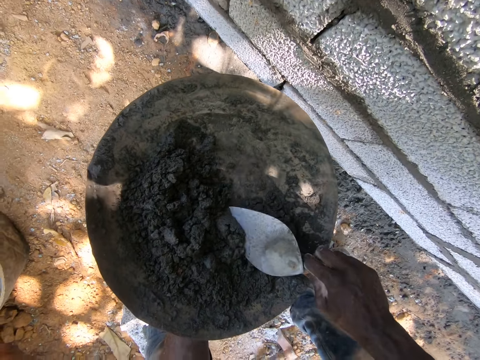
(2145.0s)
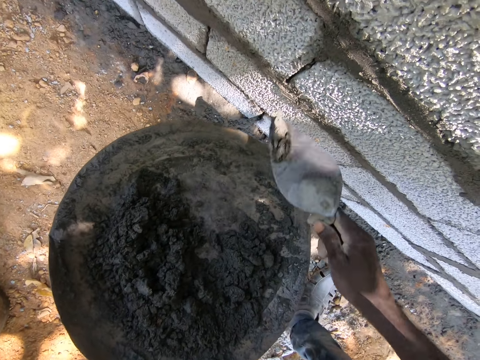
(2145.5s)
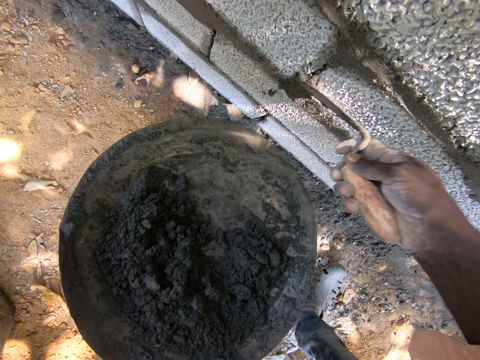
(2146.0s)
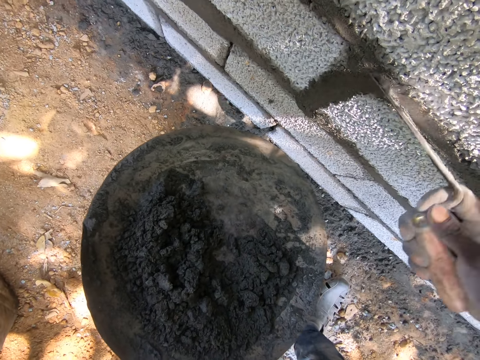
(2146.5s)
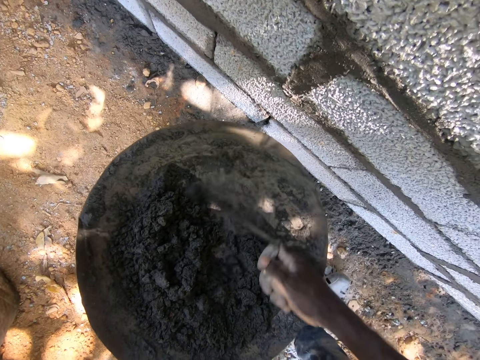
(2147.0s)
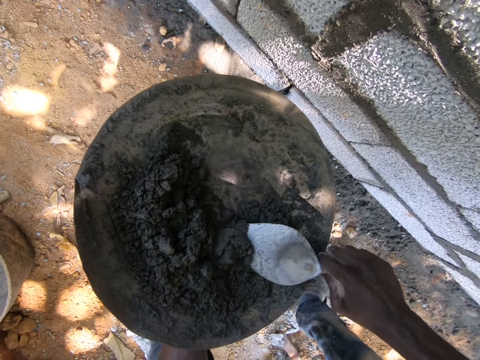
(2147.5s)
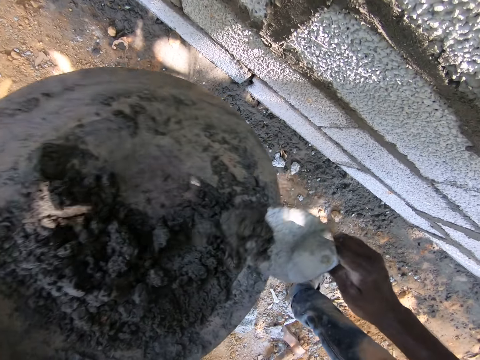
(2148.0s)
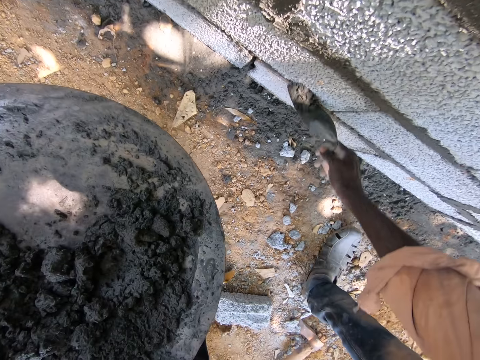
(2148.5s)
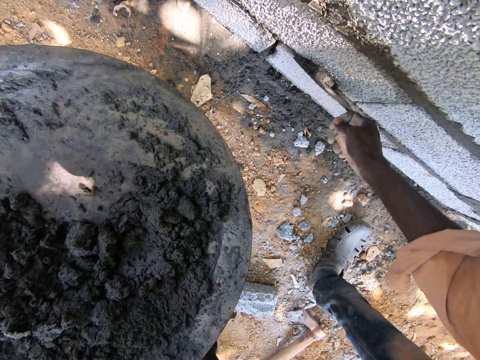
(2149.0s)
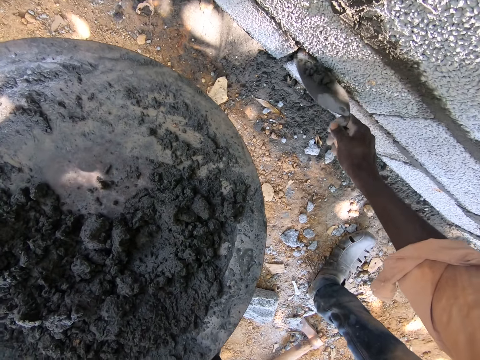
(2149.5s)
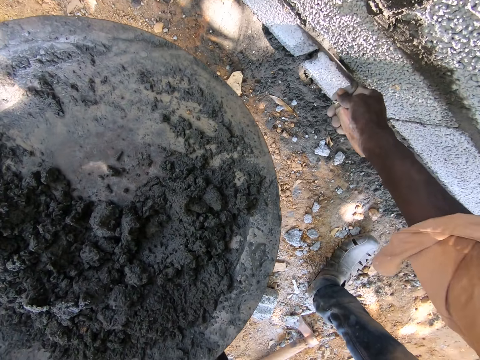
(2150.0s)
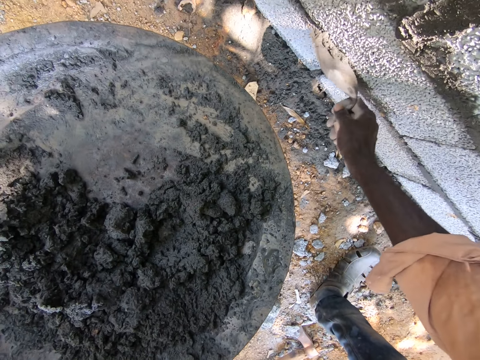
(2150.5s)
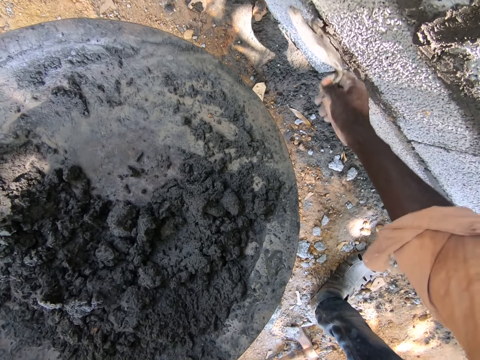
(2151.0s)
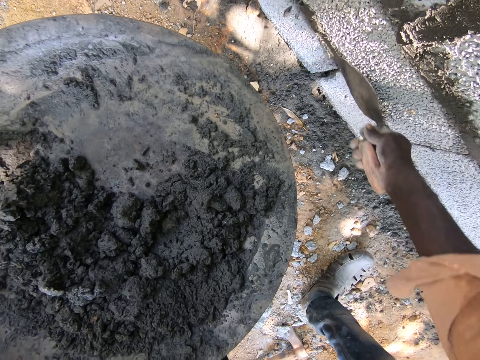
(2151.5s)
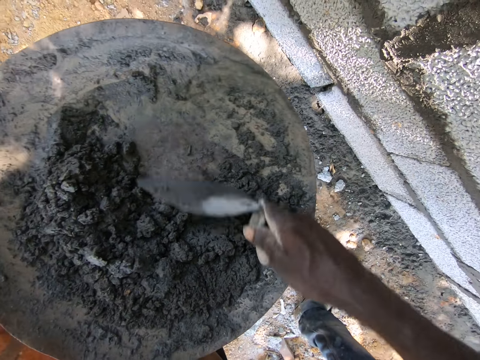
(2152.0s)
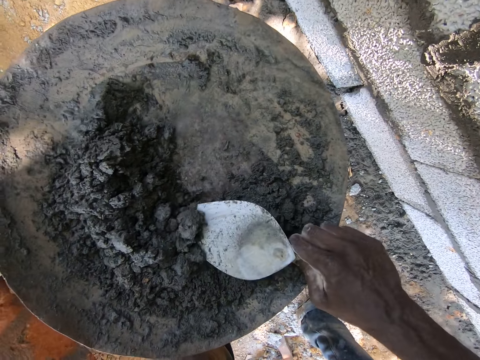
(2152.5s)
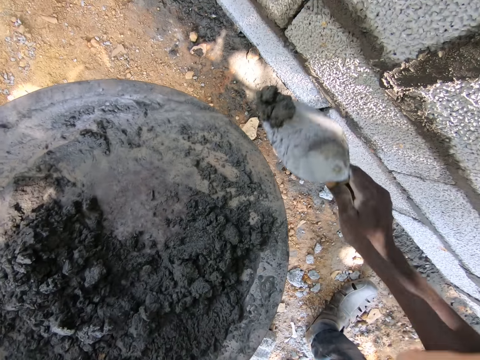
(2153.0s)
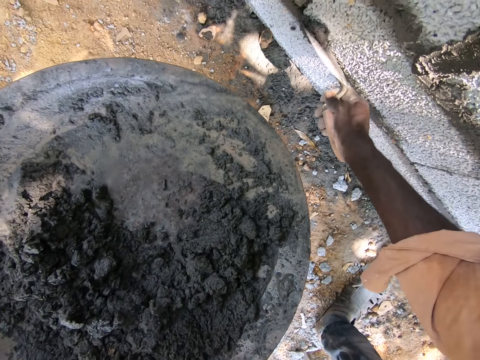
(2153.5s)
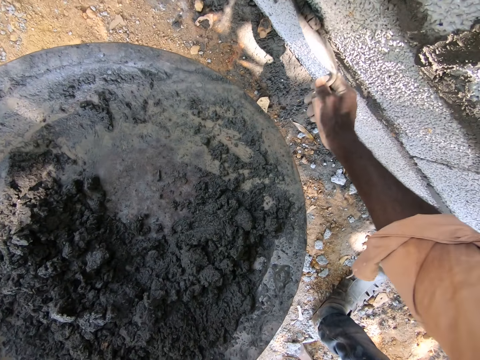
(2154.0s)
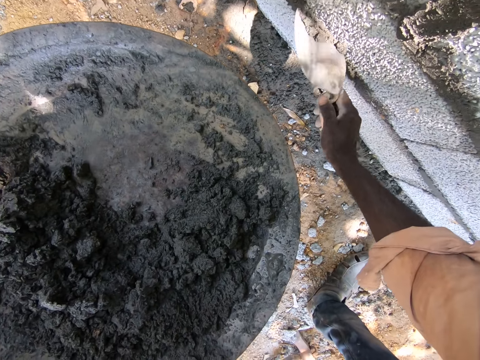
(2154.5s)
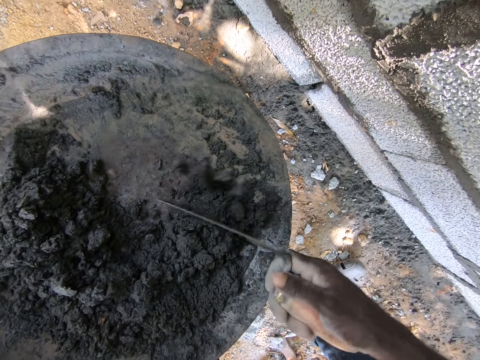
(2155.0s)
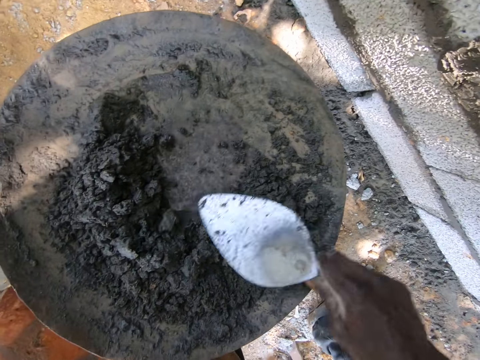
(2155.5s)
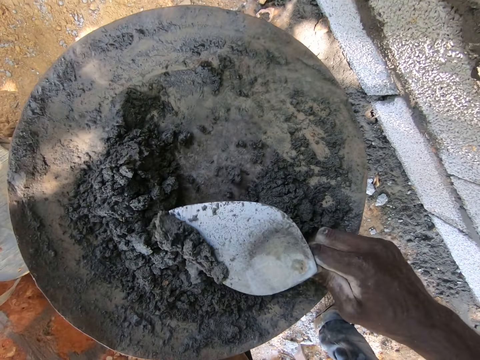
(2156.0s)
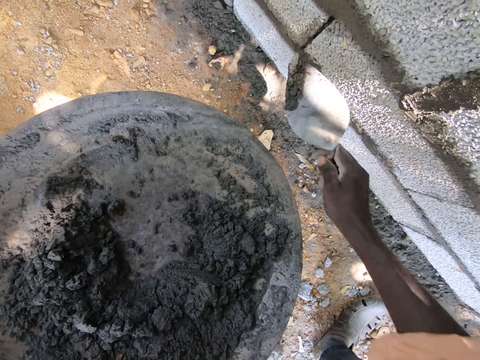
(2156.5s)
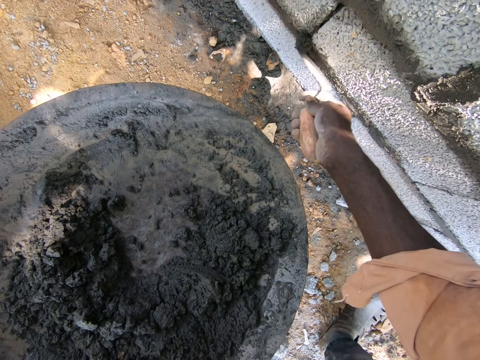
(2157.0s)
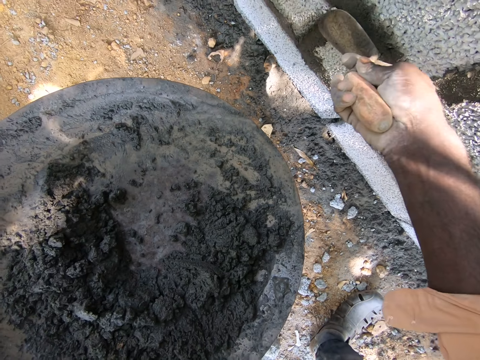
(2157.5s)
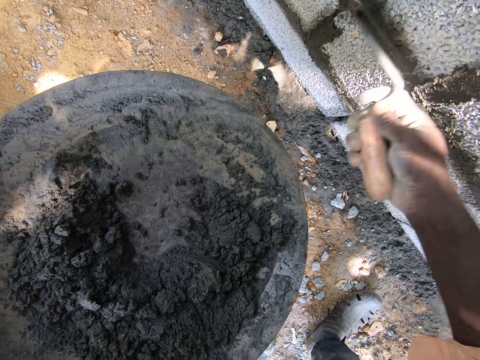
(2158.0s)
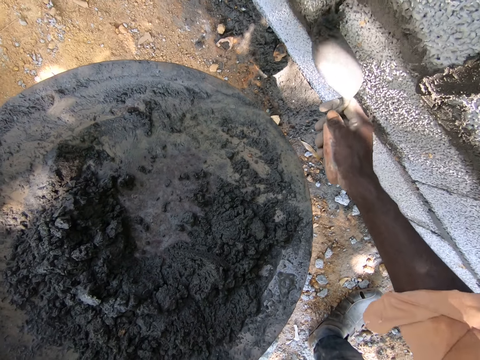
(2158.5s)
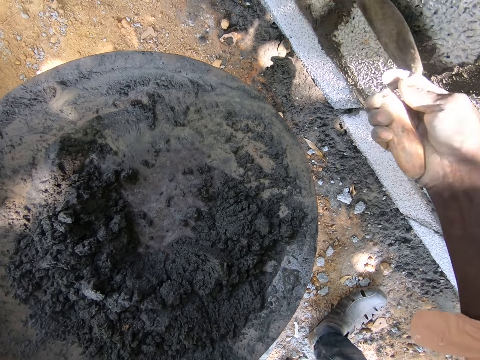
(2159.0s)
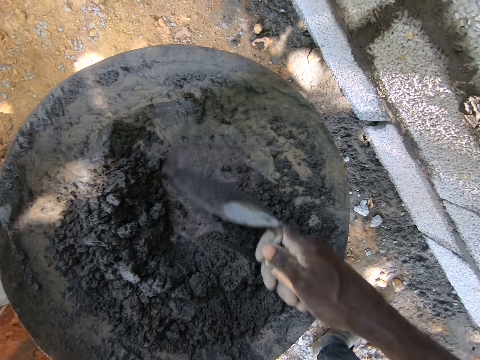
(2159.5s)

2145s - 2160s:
The camera wearer smears the mortar or cement on the wall. They scoop the mortar from the basin. They smear the mortar on the wall. They gather the mortar on the basin with the trowel. They scoop the mortar from the basin. They smear the mortar on the wall. They gather the mortar on the basin with the trowel. They scoop the mortar from the basin. They smear the mortar on the wall. They smoothen the cement.

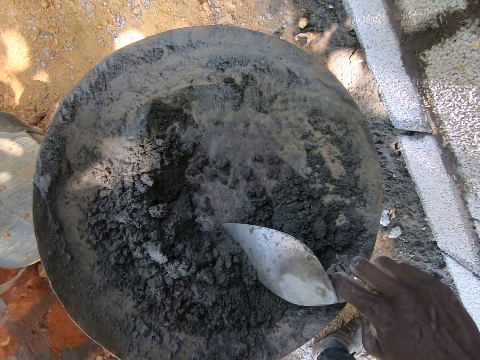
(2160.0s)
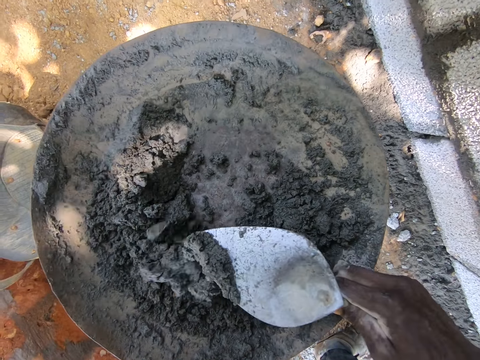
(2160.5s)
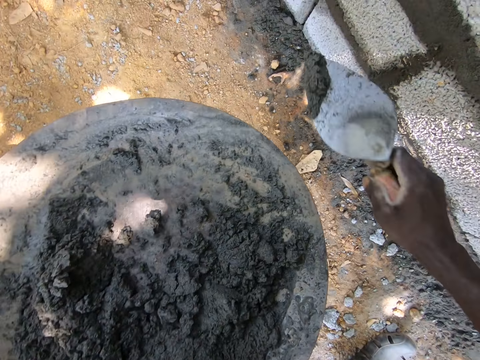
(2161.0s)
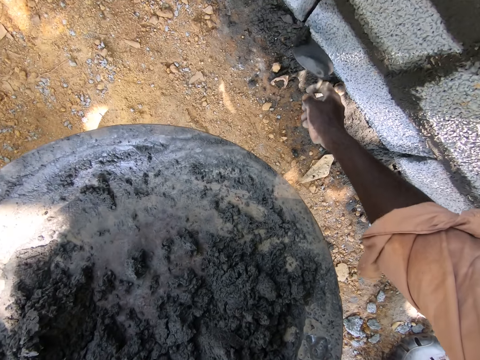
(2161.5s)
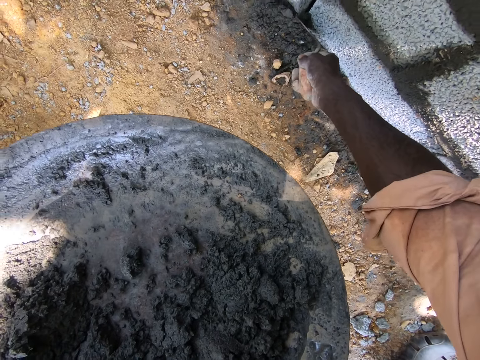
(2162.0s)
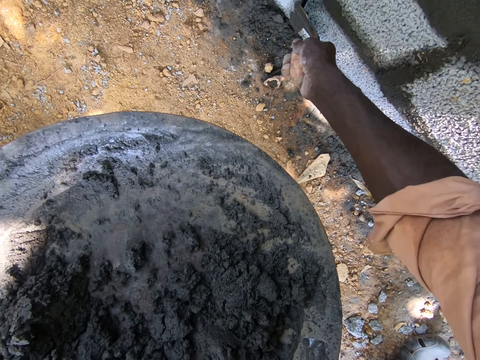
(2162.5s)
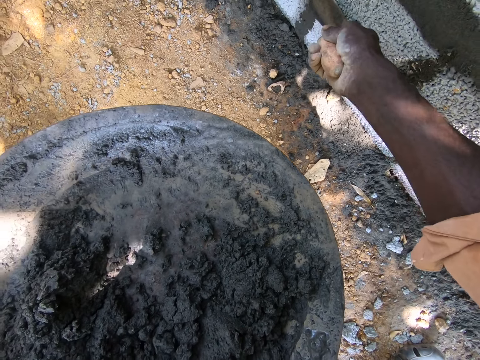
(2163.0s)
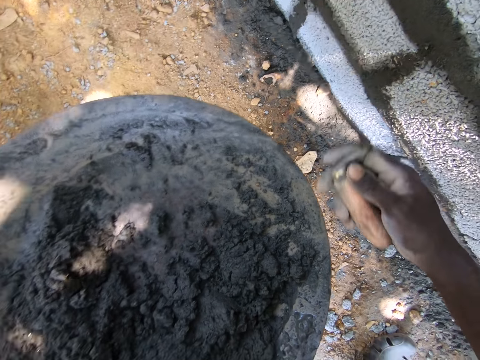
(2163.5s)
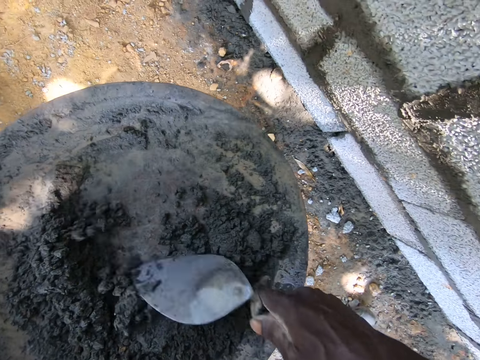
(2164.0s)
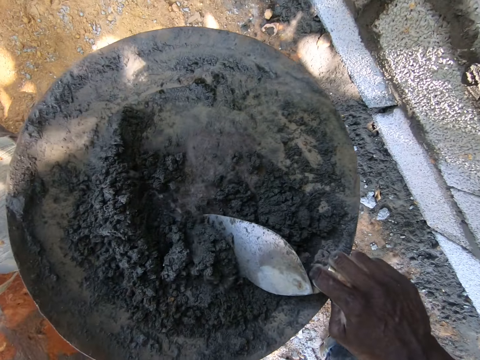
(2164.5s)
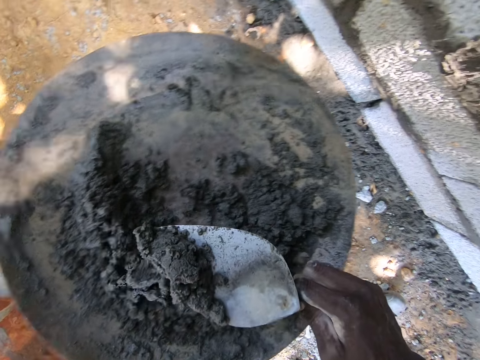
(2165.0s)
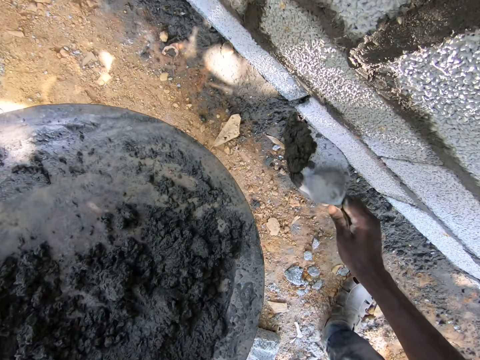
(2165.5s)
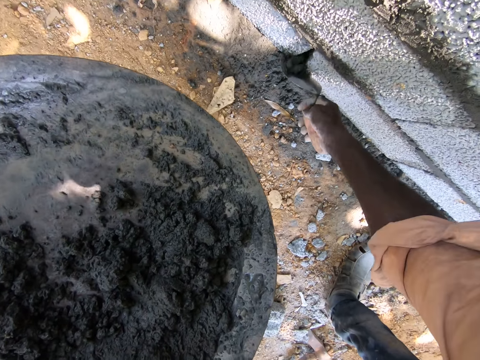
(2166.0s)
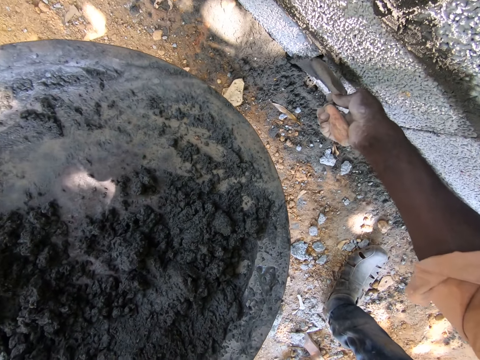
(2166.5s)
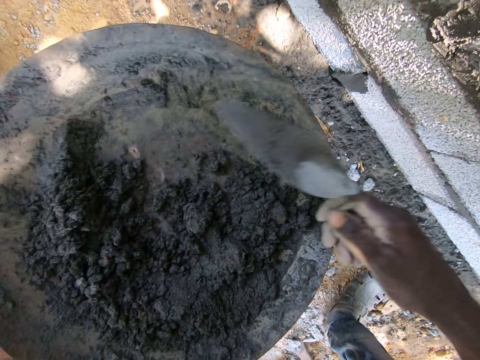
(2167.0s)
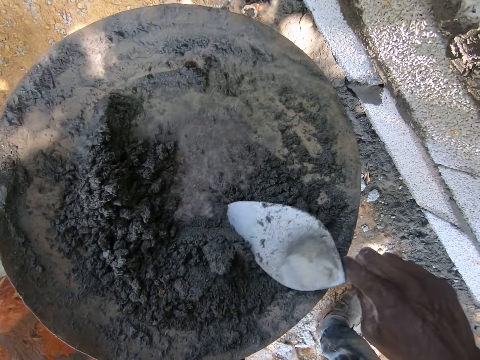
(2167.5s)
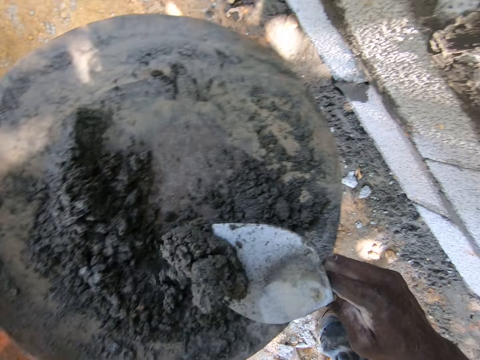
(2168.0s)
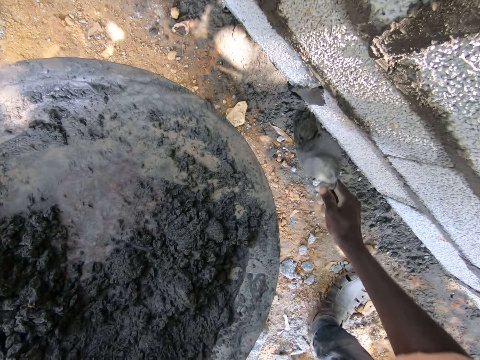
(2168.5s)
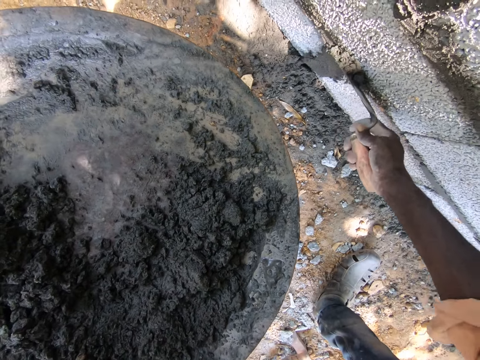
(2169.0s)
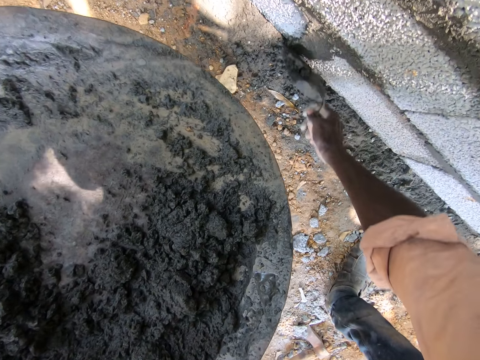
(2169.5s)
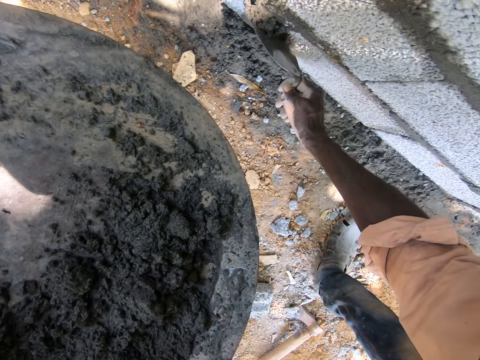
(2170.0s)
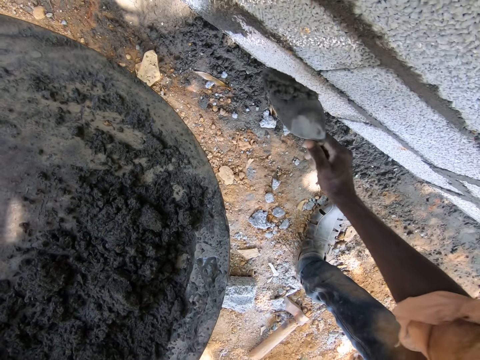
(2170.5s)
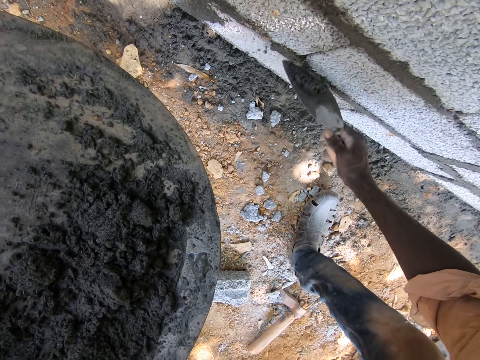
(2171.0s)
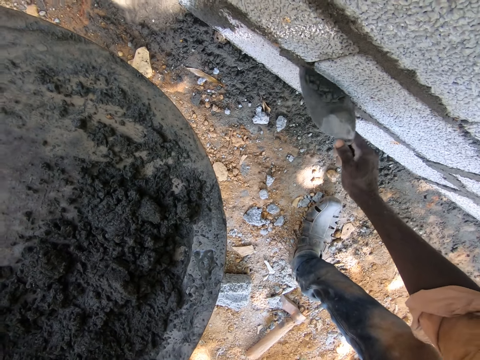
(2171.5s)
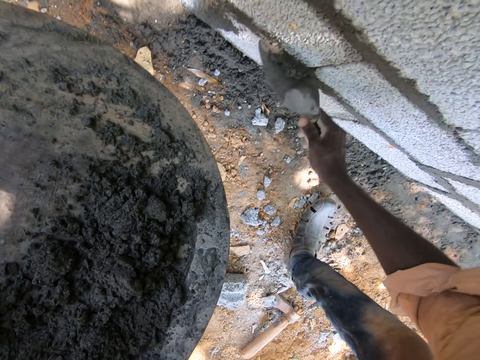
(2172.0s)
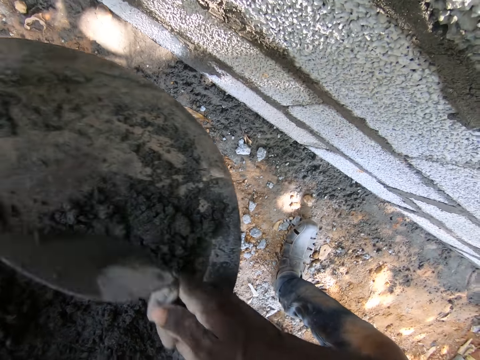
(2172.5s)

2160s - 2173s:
The camera wearer gathers mortar or cement on the basin with the trowel. They scoop the mortar from the basin. They smear the mortar on the wall. They gather the mortar on the basin with the trowel. They scoop the mortar from the basin. They smear the mortar on the wall. They scoop the mortar from the basin. They smear the mortar on the wall. A man speaks with another man. The camera wearer smoothens the cement.
